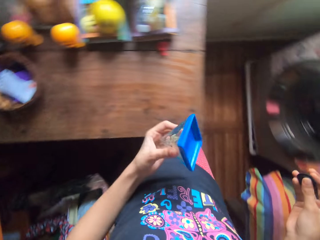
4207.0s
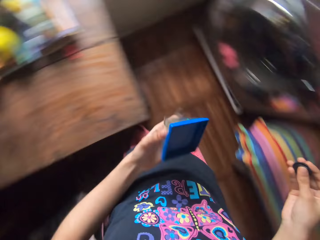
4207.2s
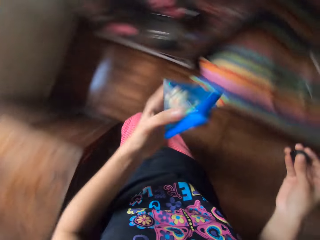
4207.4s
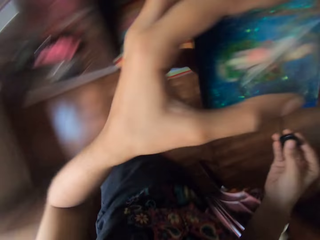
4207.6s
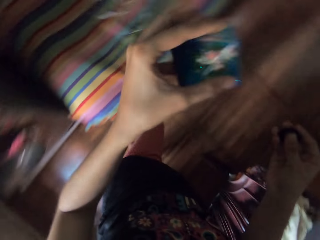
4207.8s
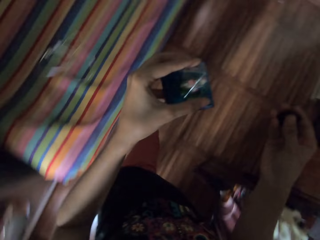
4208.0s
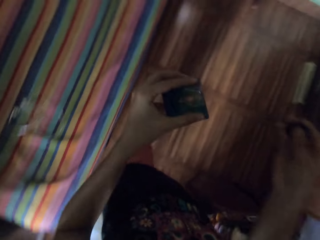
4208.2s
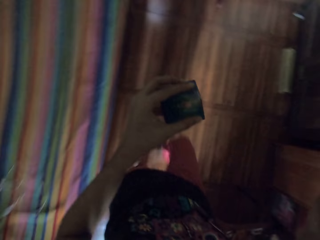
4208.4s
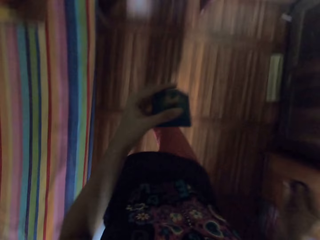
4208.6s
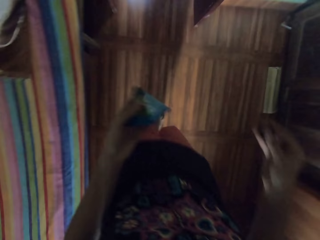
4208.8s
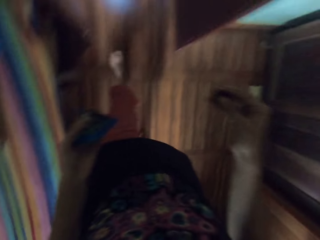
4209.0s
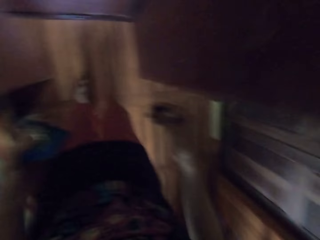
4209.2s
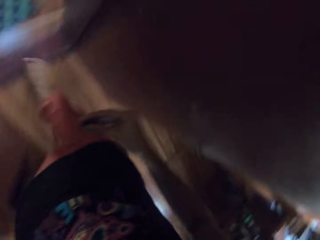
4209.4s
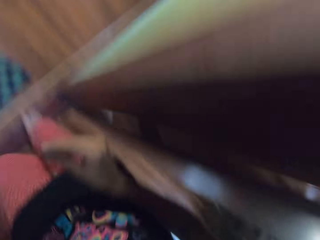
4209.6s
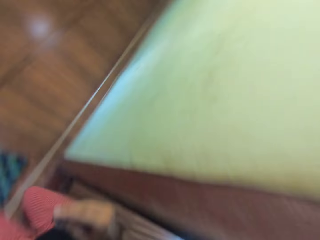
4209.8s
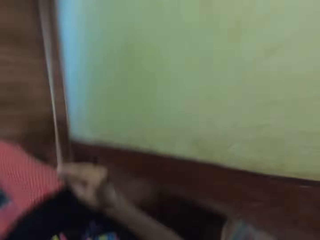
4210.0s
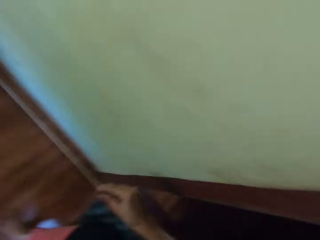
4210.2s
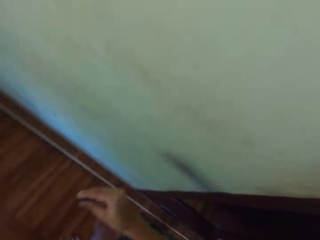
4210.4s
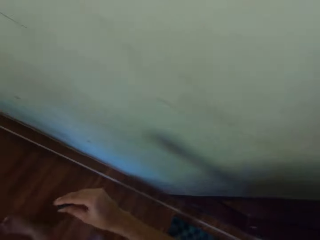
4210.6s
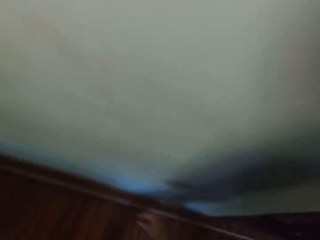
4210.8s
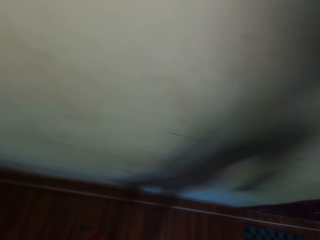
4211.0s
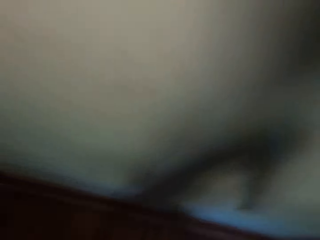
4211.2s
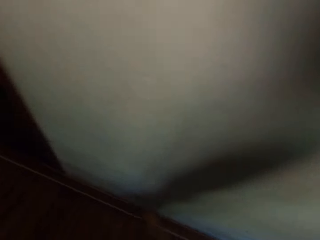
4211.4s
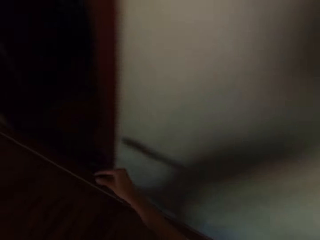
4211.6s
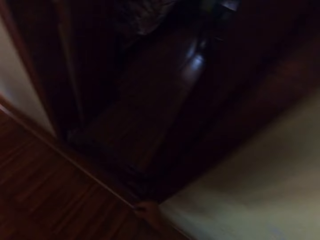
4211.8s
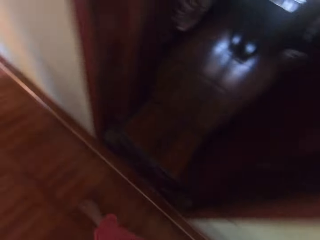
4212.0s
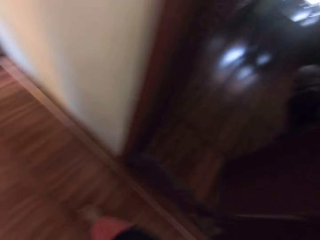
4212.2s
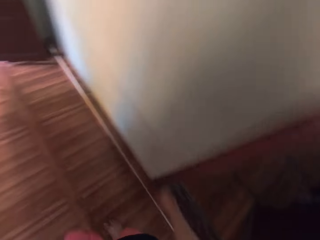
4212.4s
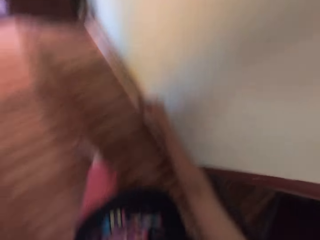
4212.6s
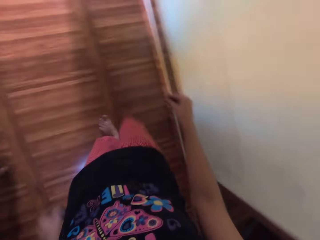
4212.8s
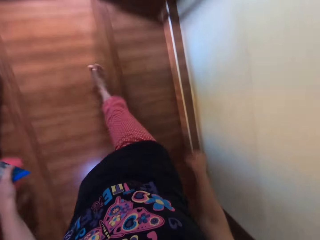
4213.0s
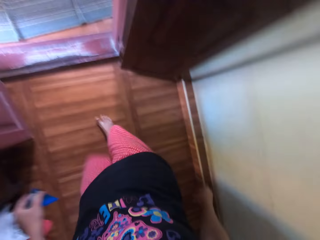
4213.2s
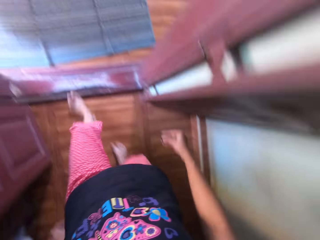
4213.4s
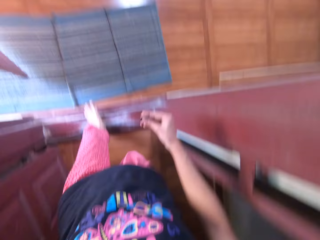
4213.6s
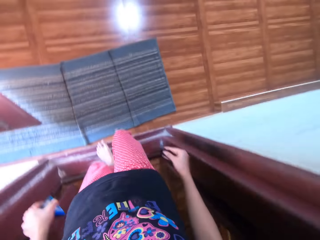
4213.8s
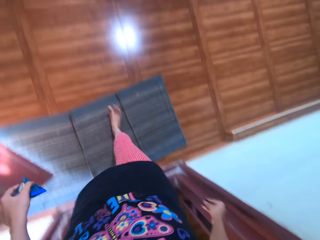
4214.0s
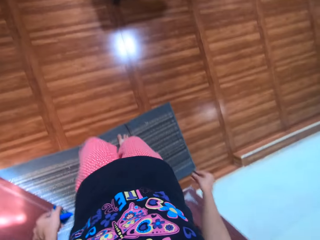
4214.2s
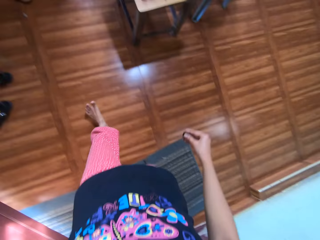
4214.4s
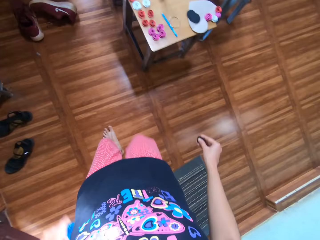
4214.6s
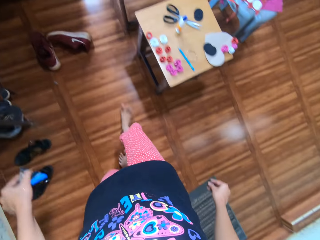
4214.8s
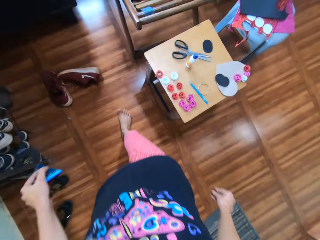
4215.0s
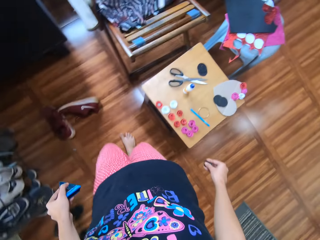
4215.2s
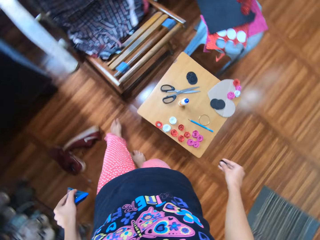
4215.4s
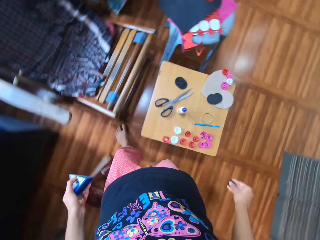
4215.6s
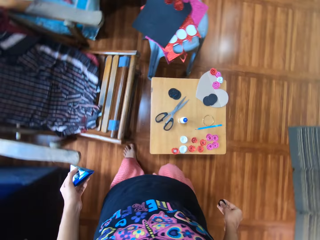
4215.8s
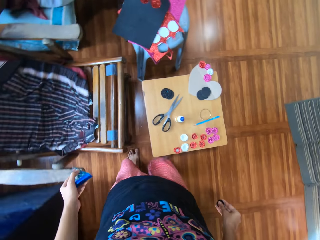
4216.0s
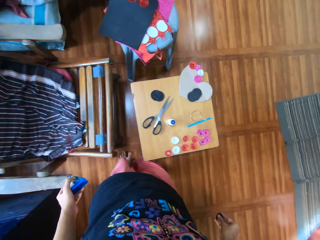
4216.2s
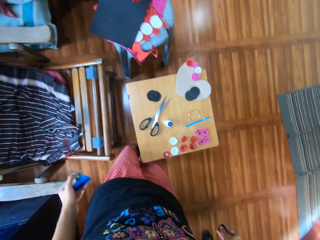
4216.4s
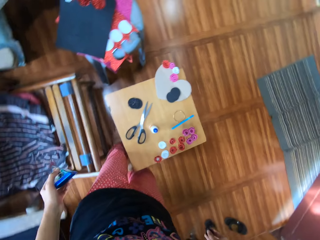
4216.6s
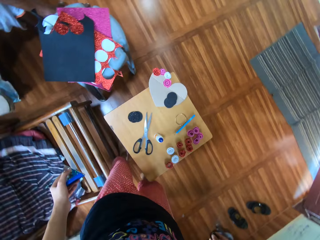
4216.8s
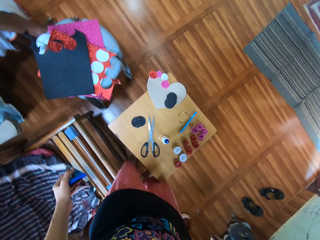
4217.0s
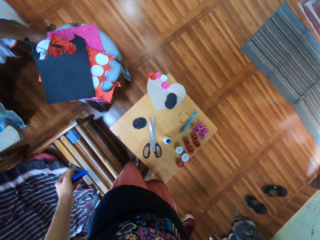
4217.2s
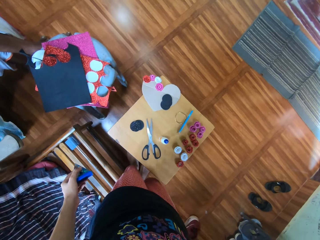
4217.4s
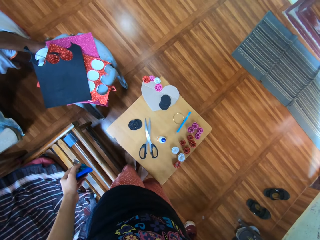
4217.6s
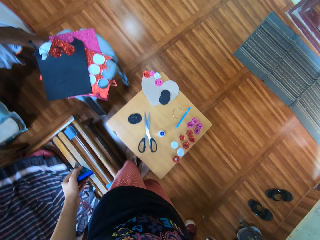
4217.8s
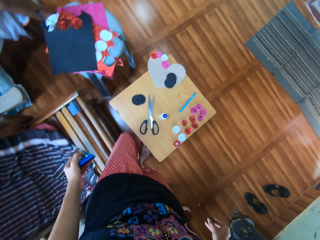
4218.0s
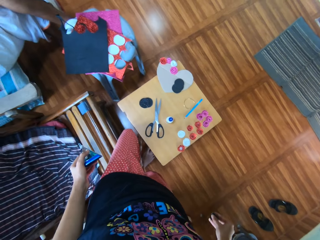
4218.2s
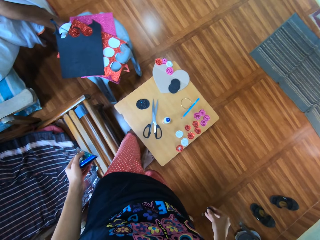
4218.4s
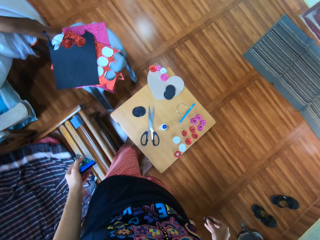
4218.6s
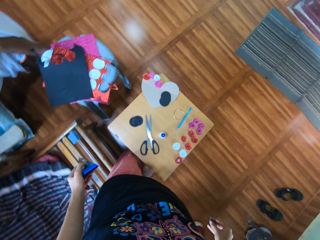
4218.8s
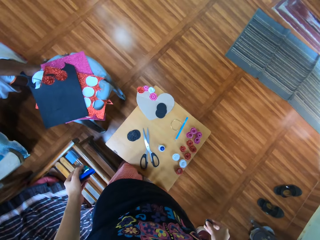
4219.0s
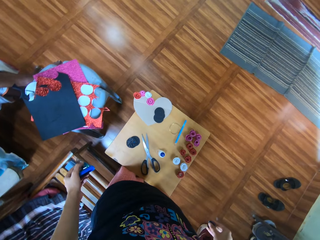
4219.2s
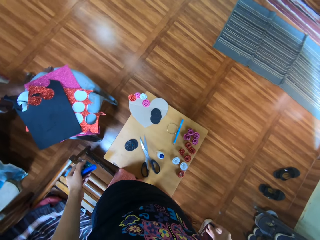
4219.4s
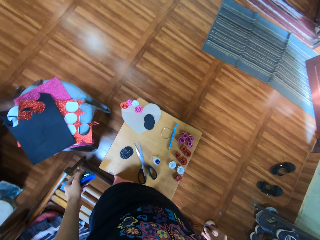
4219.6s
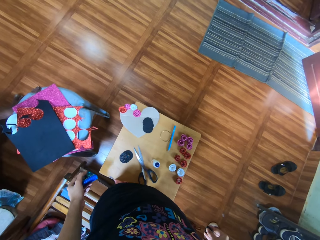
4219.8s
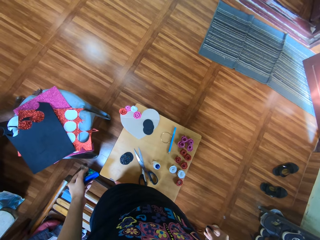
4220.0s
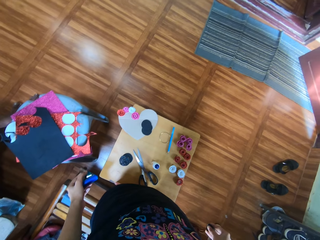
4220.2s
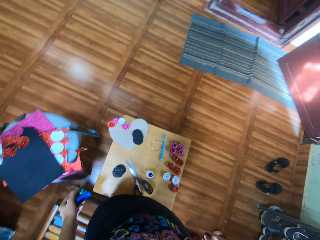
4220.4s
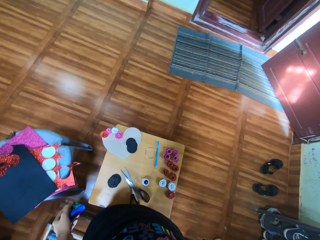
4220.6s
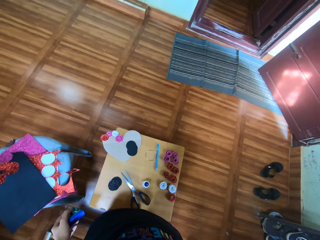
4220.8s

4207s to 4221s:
The camera wearer walks around the house. They stand at the table with crafts.

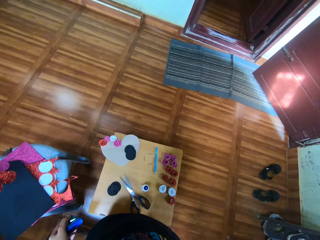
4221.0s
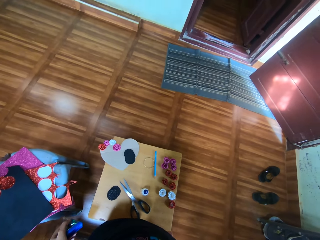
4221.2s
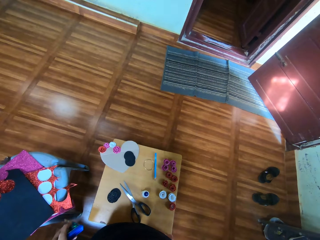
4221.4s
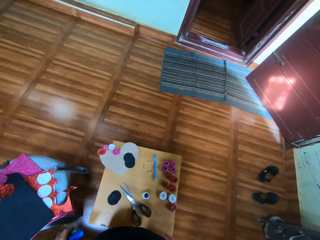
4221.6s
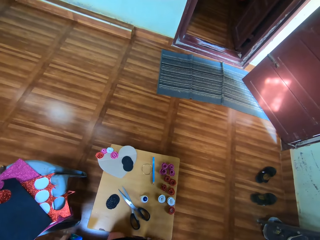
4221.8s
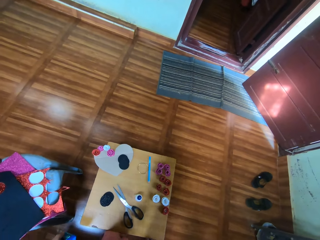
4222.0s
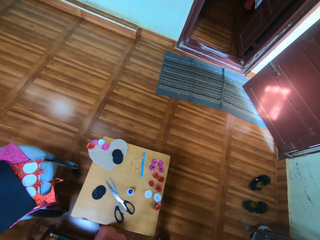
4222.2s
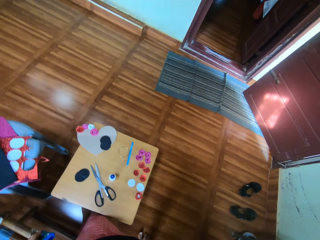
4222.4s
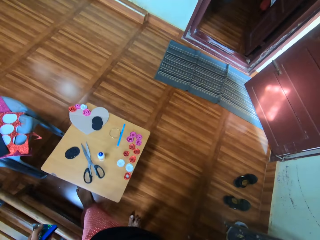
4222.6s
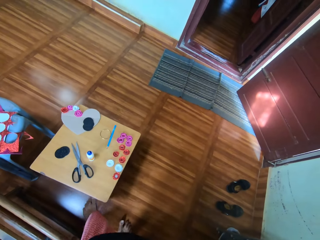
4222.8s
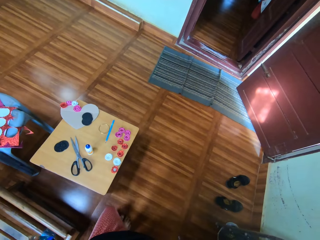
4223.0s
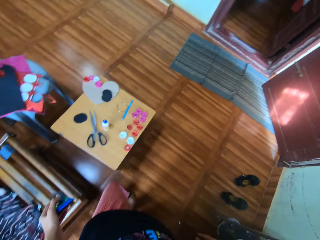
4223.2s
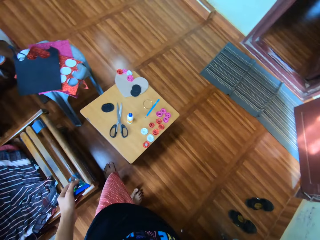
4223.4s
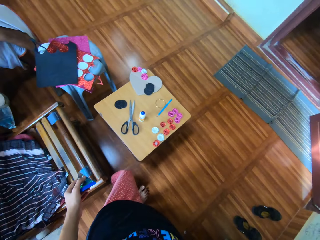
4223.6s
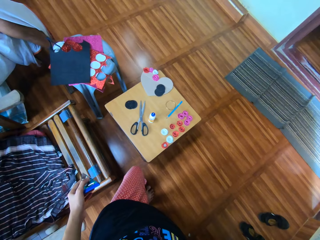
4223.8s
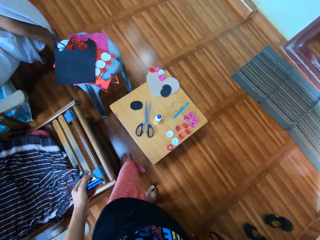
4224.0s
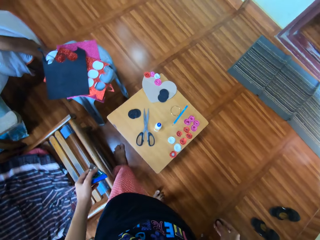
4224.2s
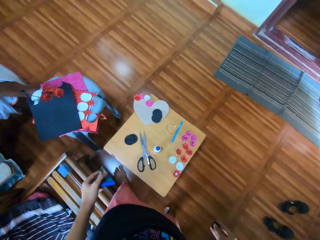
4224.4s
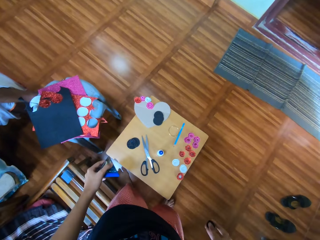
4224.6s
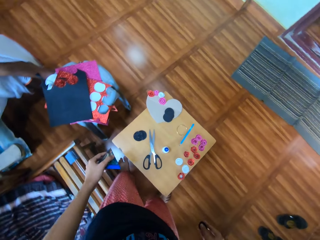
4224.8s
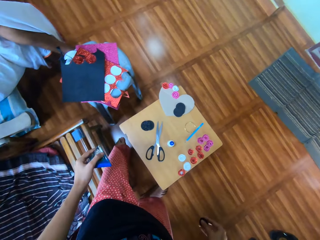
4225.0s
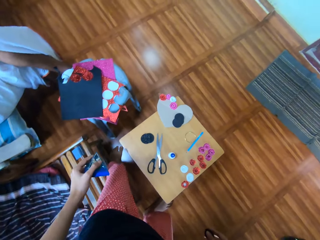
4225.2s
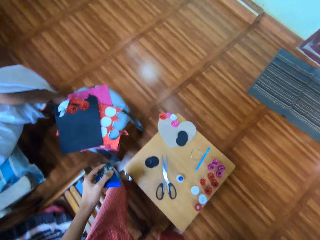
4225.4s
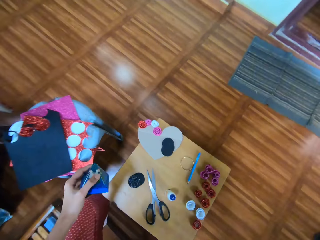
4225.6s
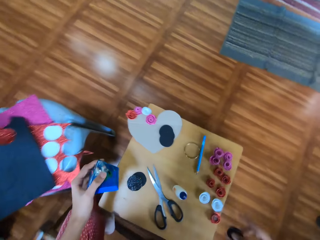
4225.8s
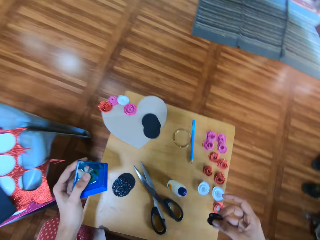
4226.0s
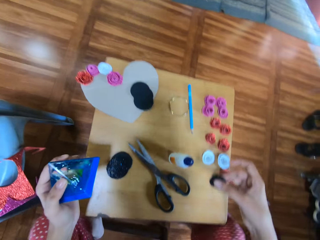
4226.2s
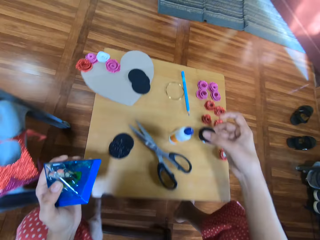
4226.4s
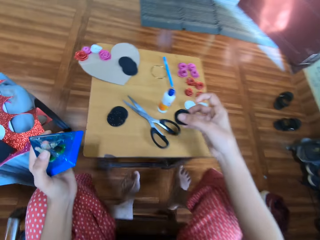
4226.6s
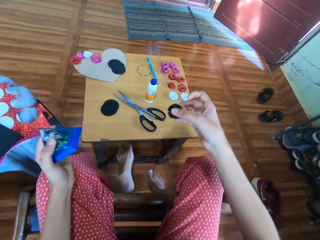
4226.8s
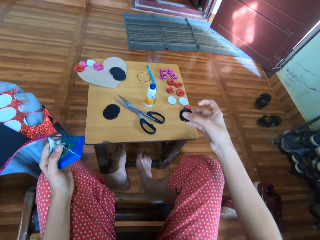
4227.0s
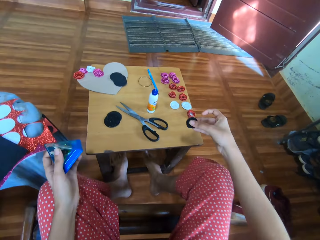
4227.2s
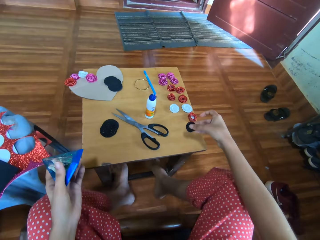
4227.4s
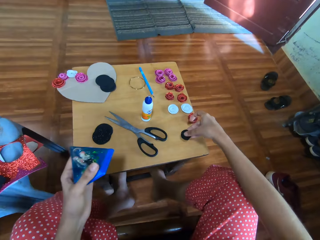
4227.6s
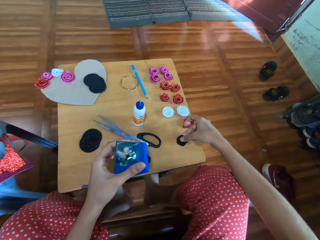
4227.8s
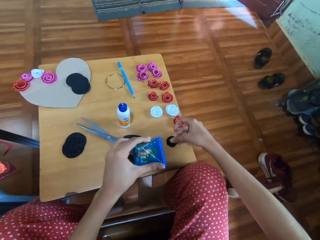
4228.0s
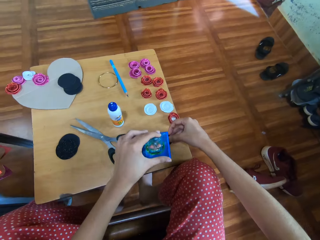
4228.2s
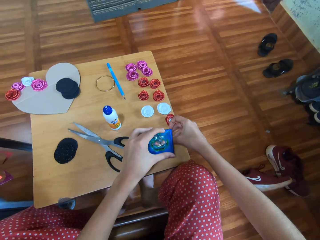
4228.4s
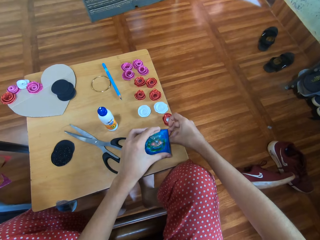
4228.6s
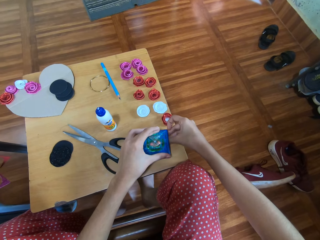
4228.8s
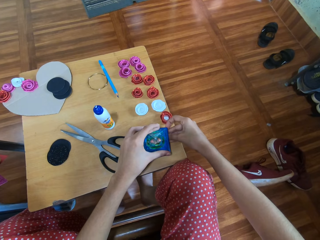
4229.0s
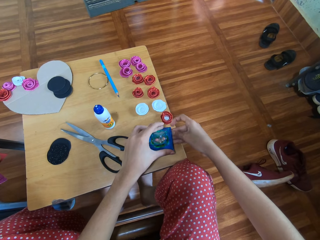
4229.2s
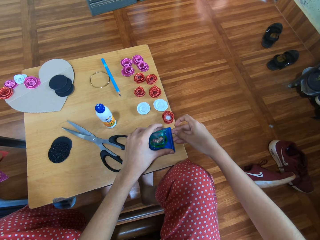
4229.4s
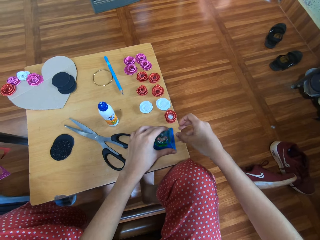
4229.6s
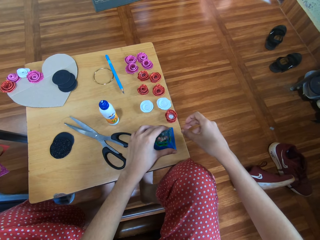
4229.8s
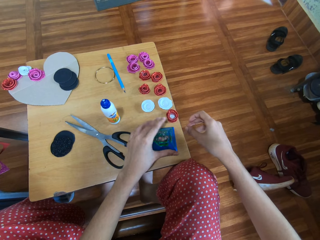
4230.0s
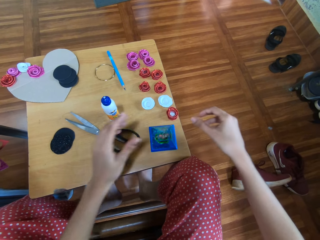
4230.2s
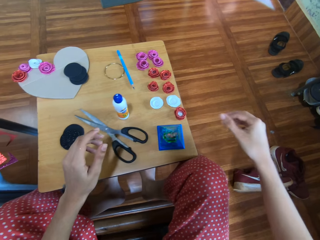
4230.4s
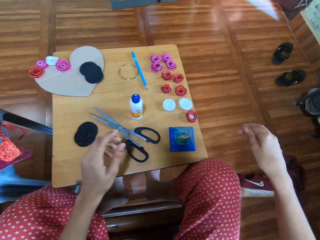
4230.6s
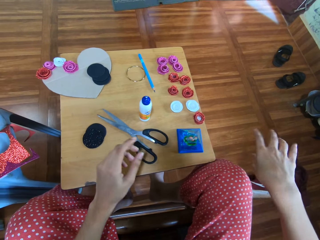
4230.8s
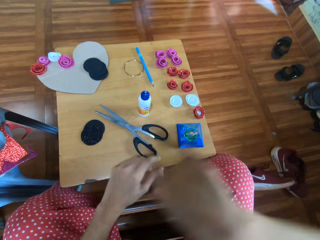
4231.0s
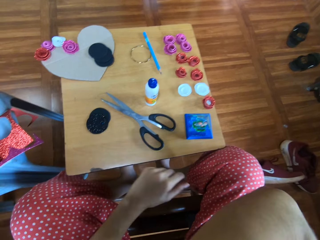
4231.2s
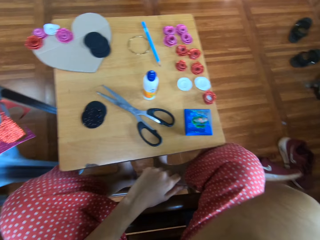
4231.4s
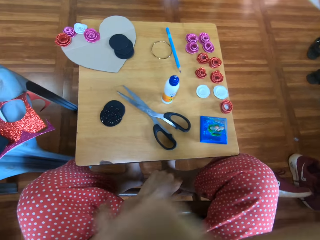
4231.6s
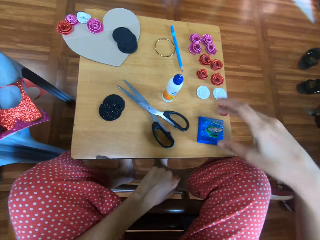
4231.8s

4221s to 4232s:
The camera wearer sweeps the floor with their foot. They place the black craft or black material on the table. They cover the black craft with something. They drop the blue toy on the black material. They scratch their left hand.
